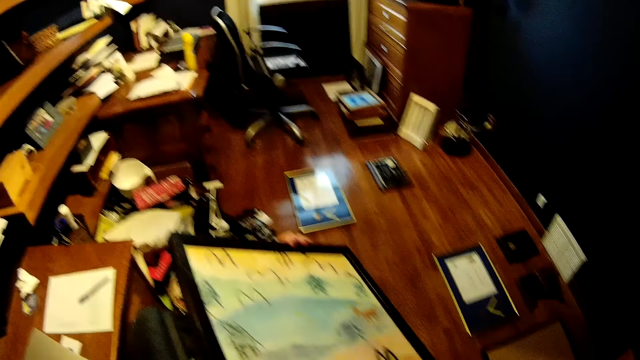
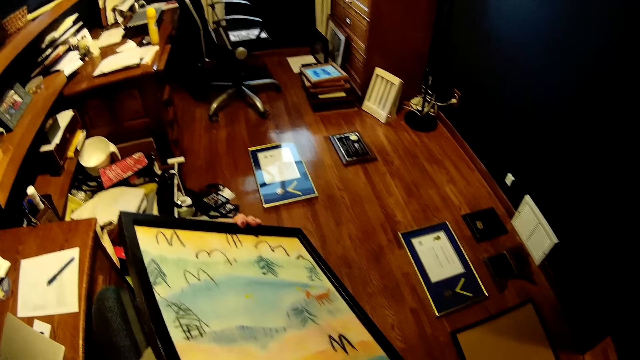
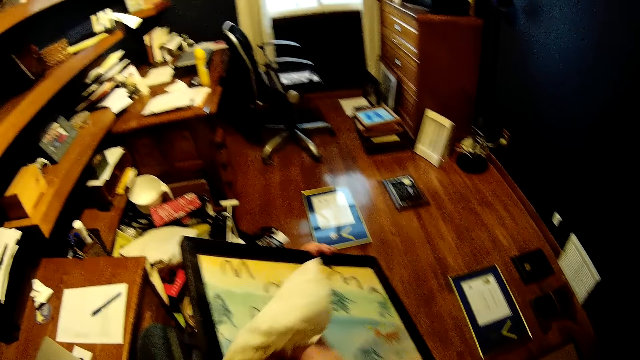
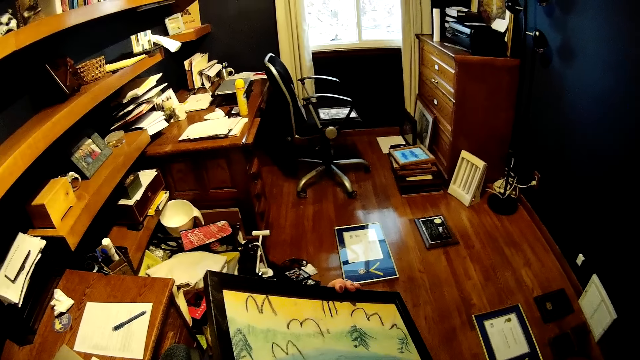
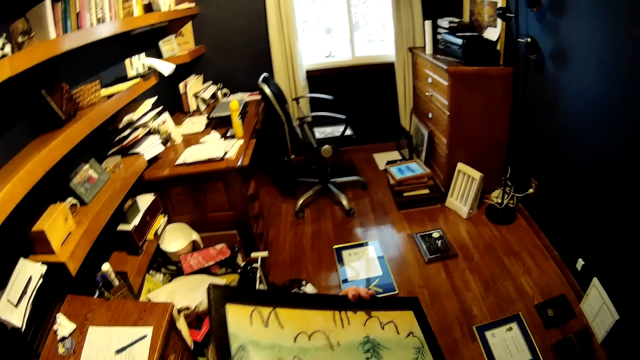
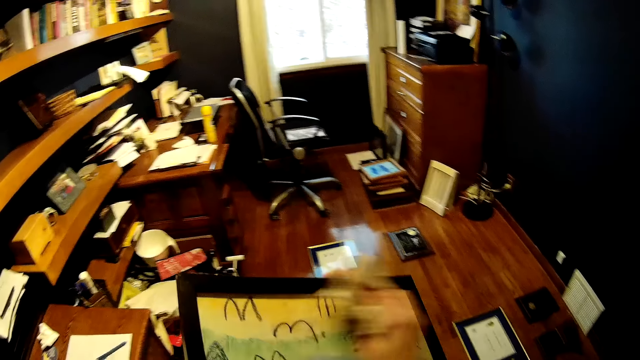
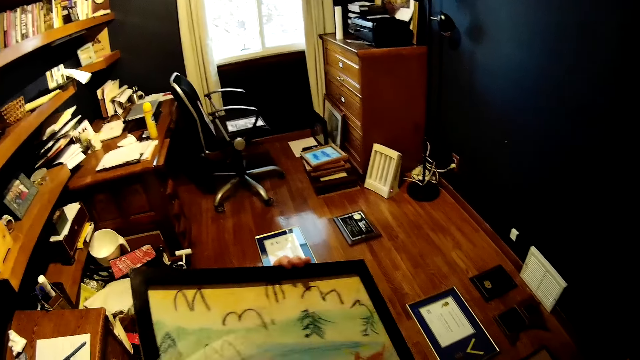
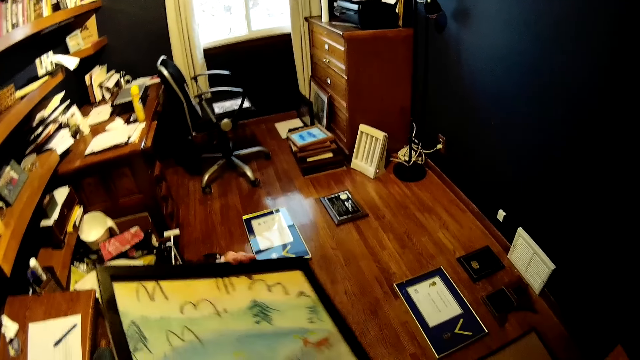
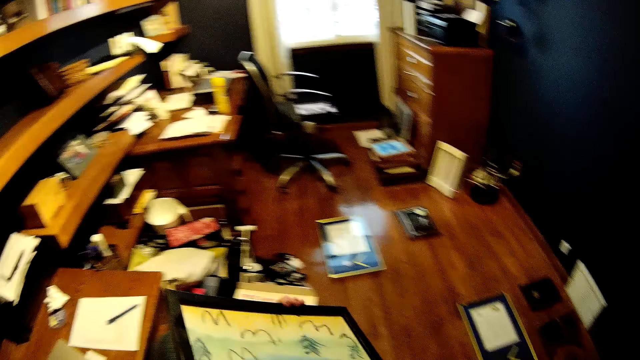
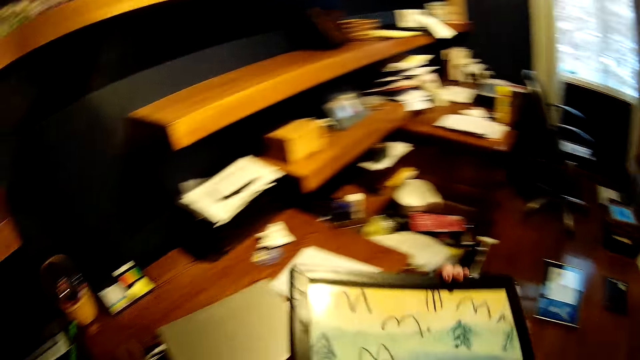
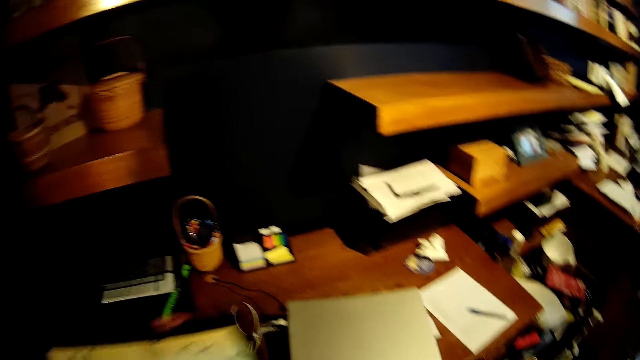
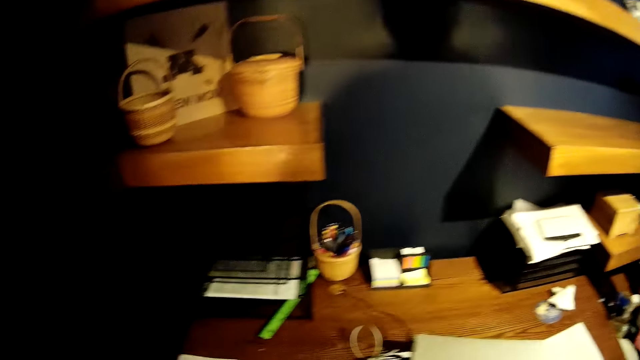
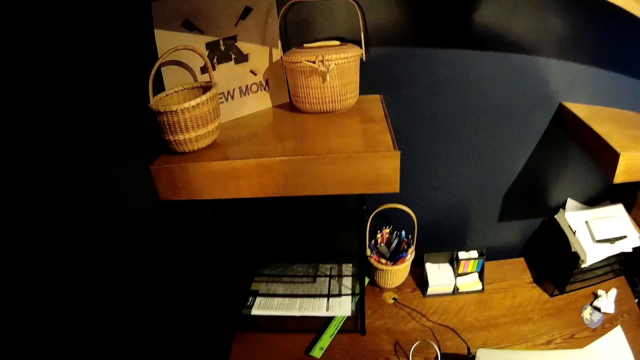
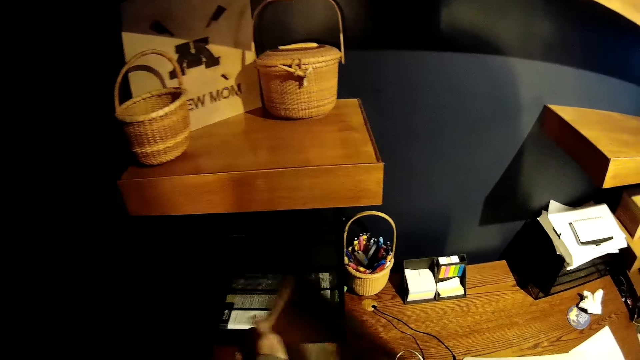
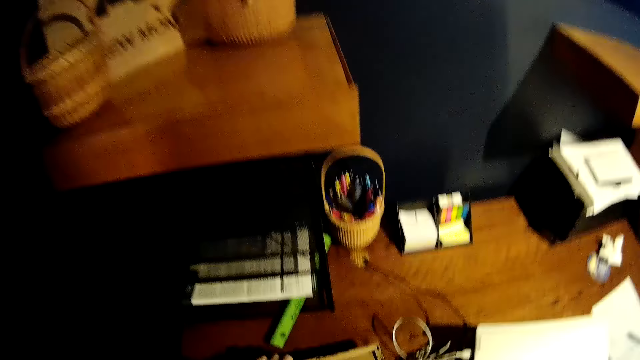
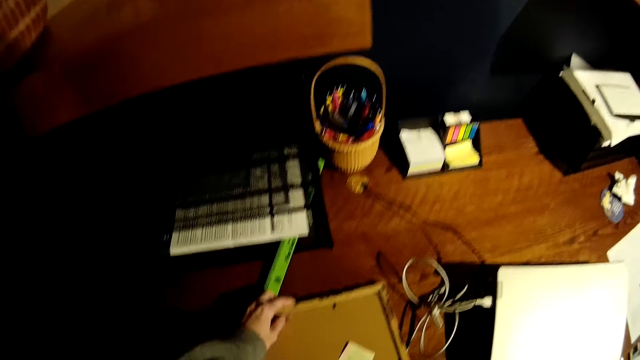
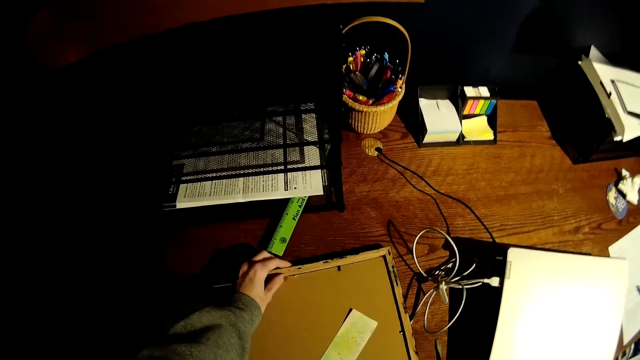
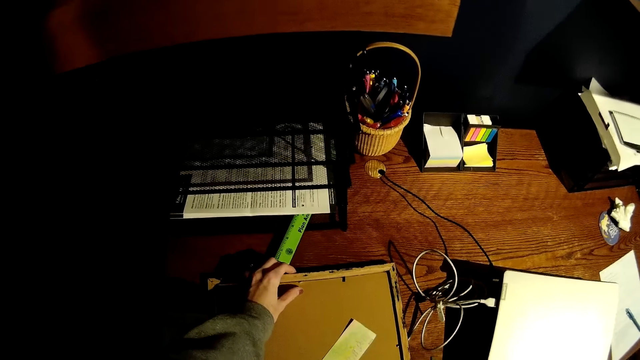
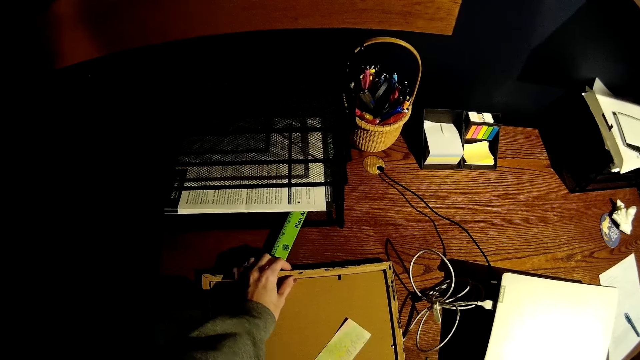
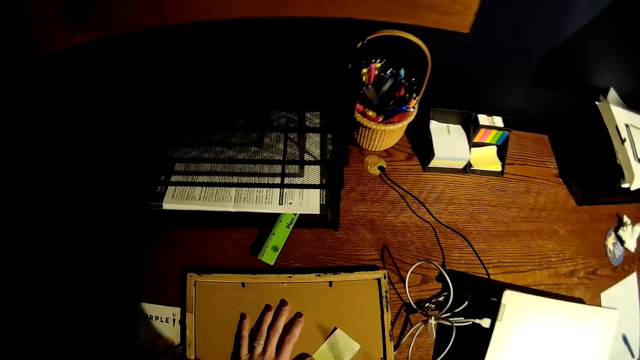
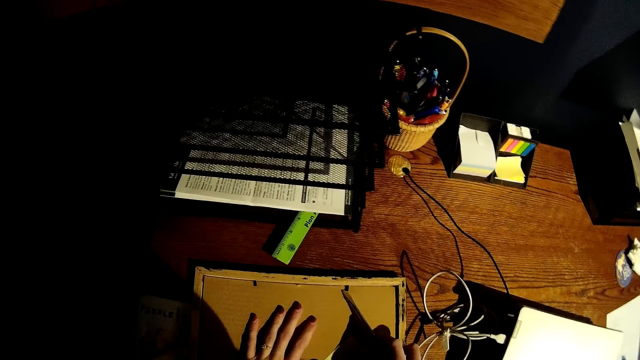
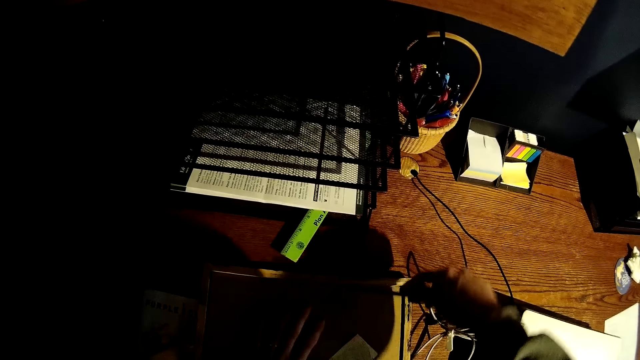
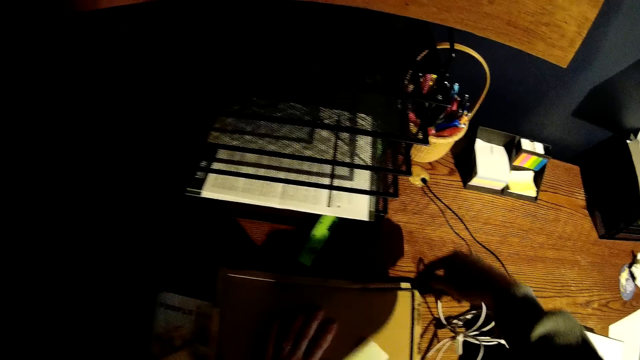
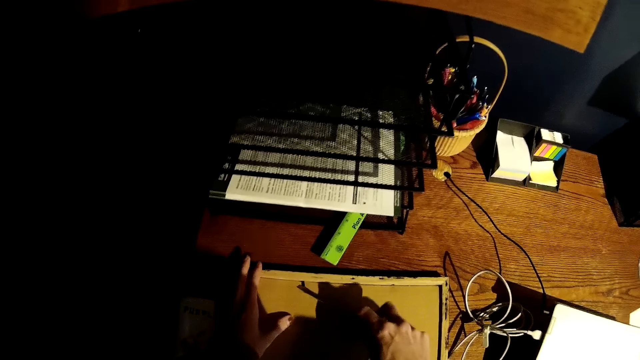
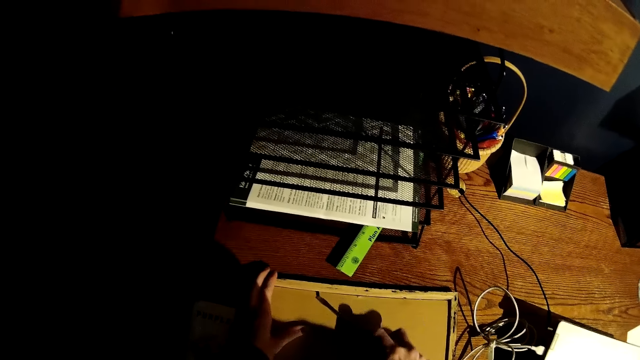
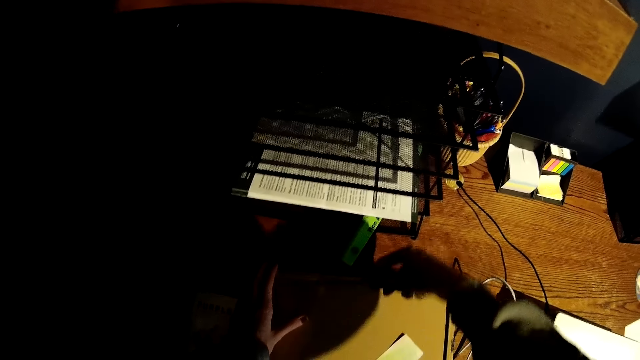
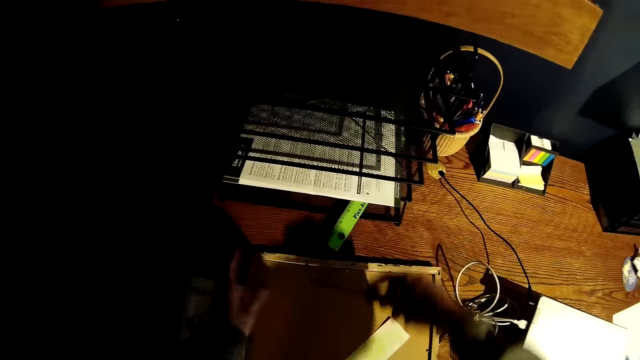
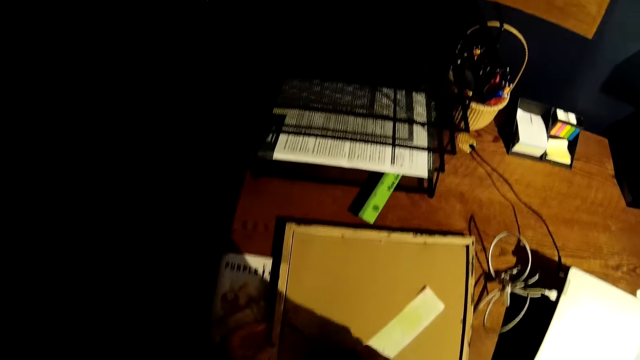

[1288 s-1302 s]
The camera wearer wipes the photo frame. He drops the frame in his left hand on the table. He loosens the picture frame on the table with a screwdriver in his right hand. He holds the screwdriver.

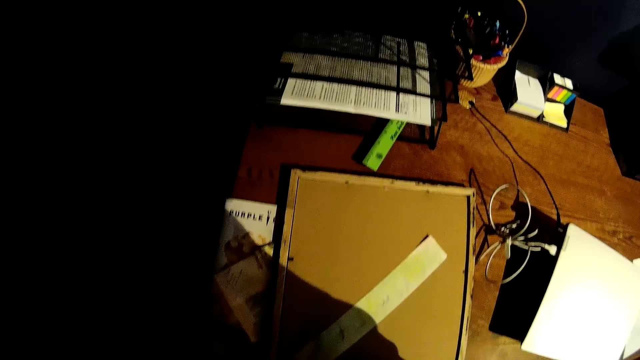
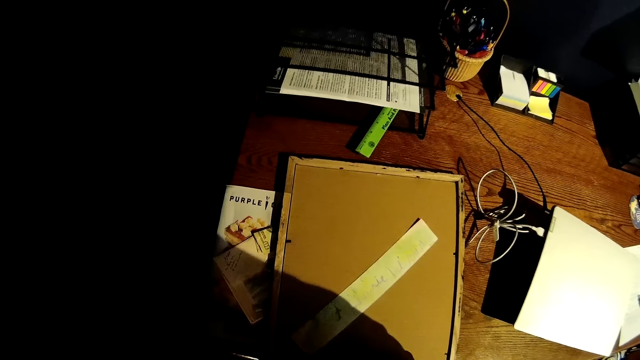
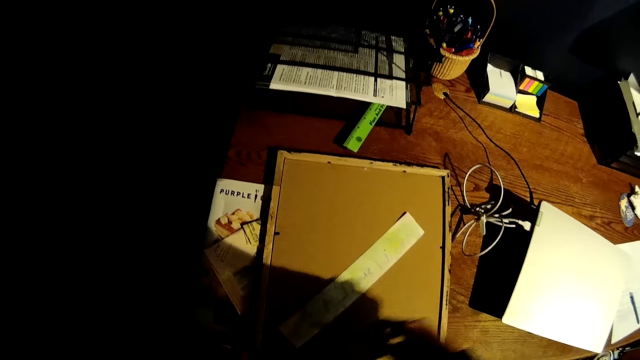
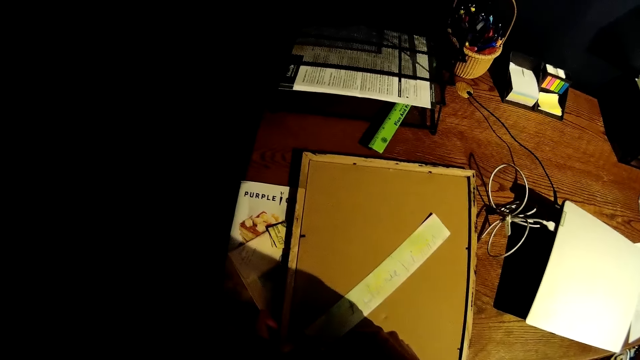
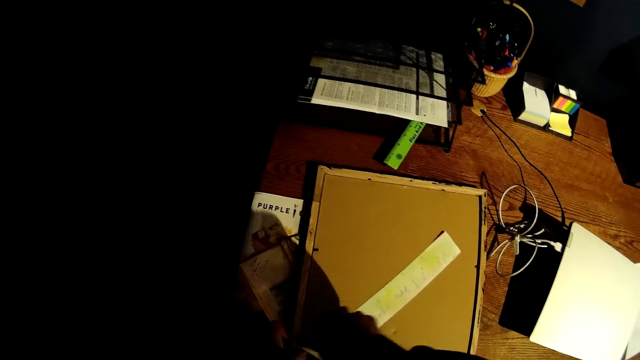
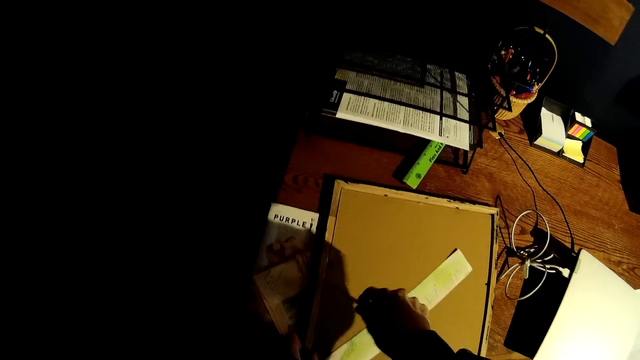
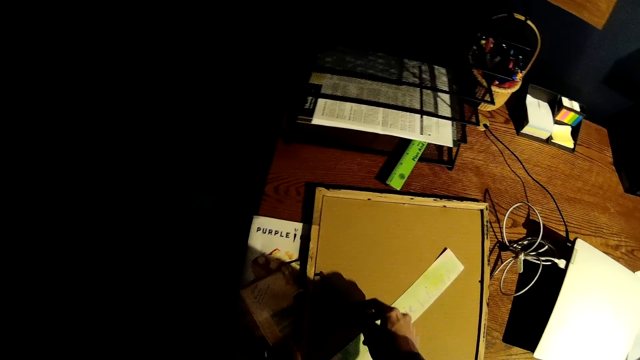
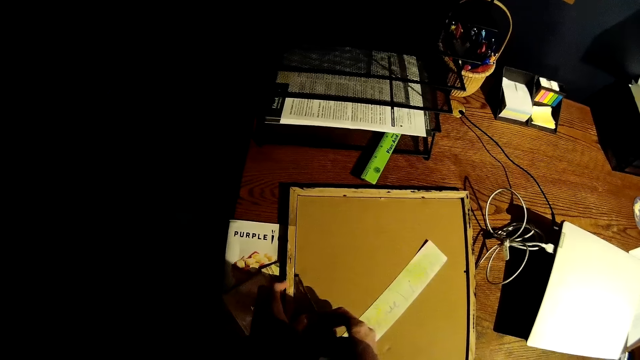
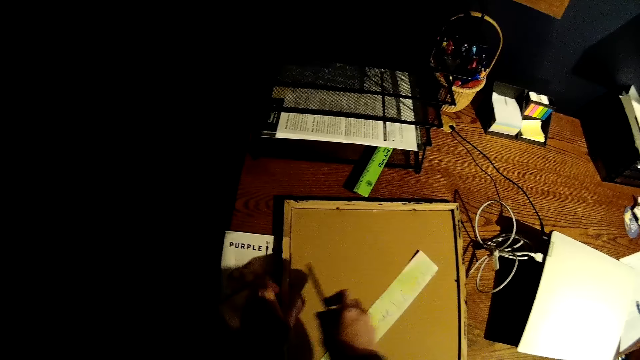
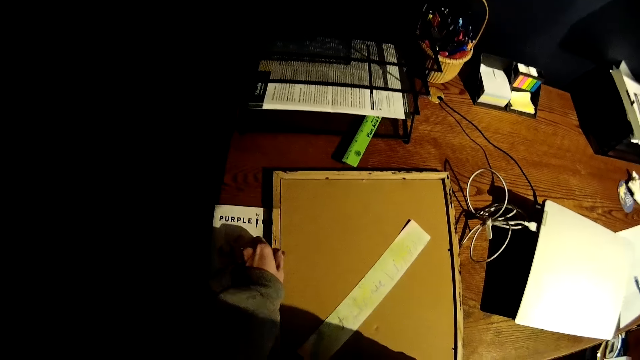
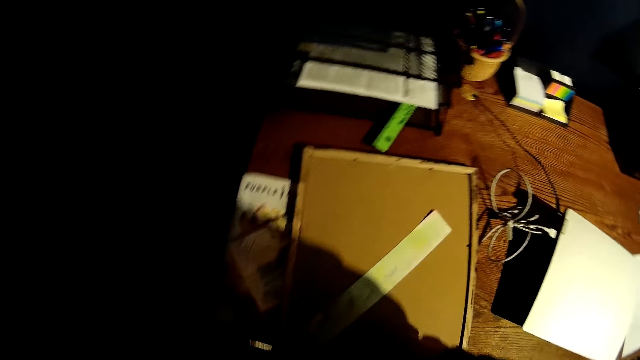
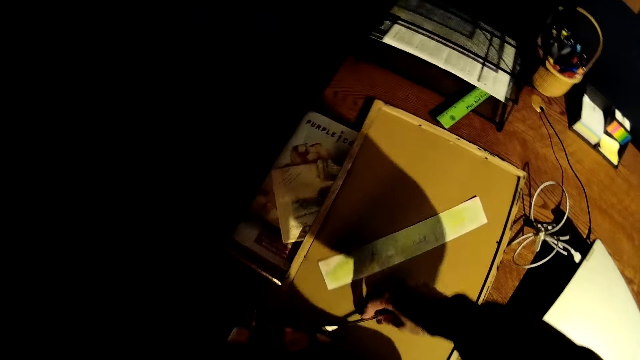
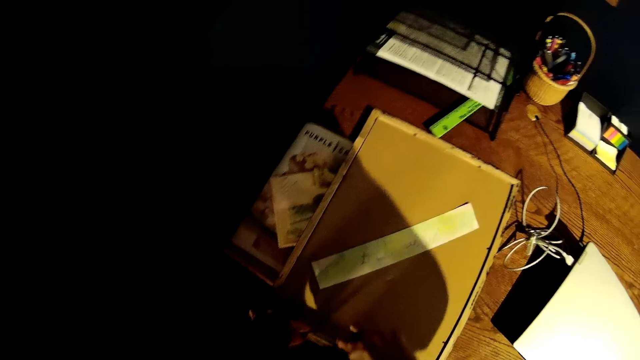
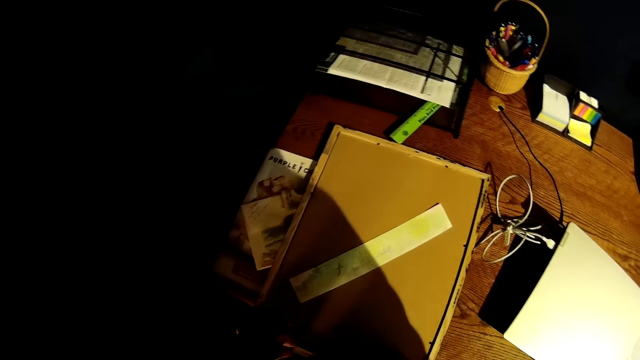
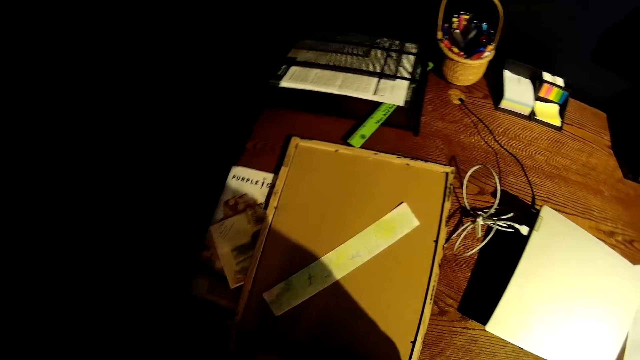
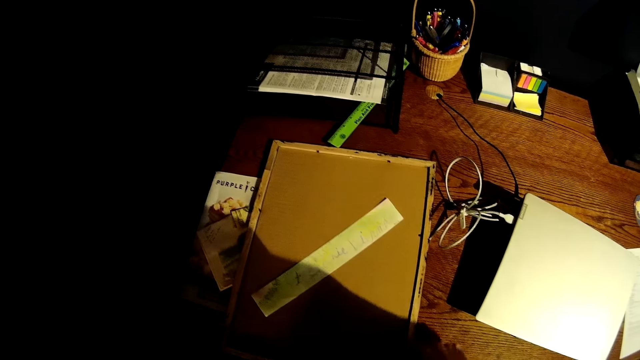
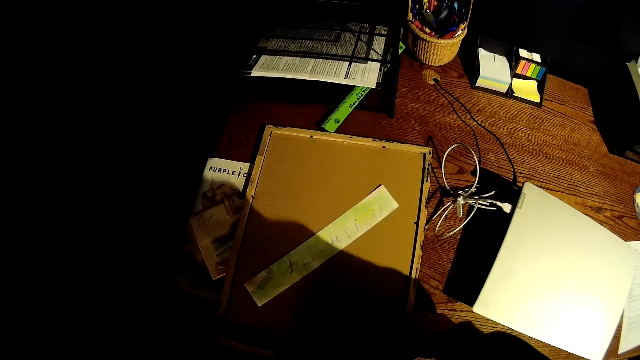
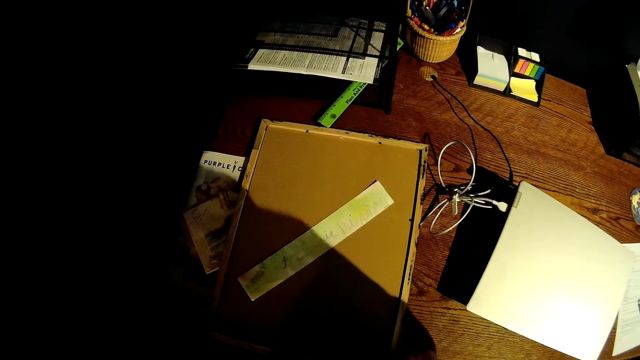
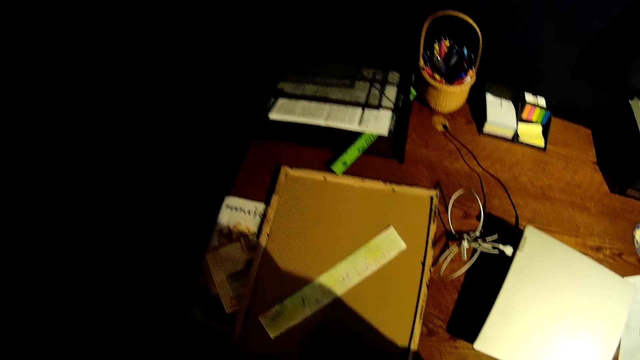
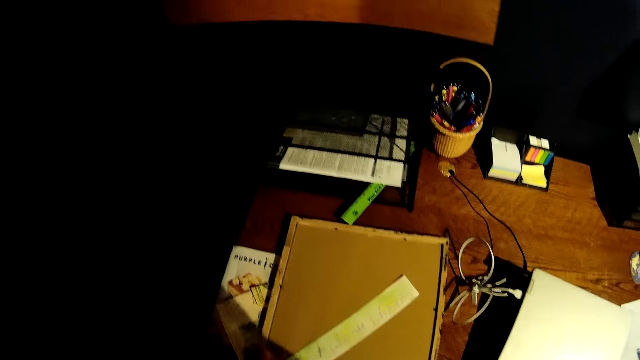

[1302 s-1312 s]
The camera wearer loosens the photo cover holders. They loosen the photo cover holders with a screwdriver.
